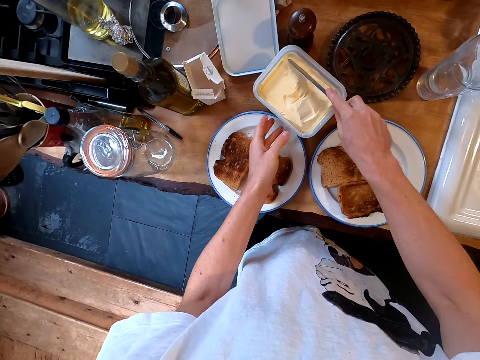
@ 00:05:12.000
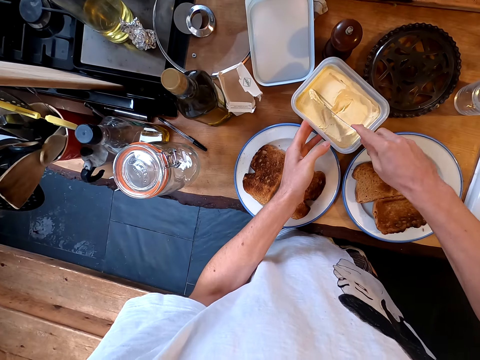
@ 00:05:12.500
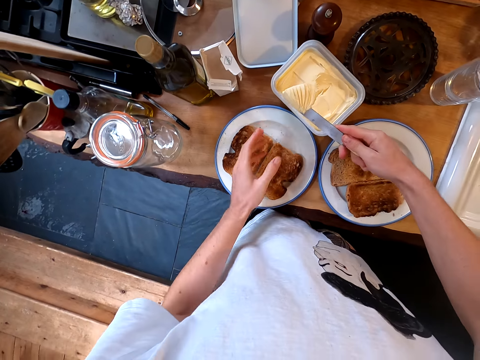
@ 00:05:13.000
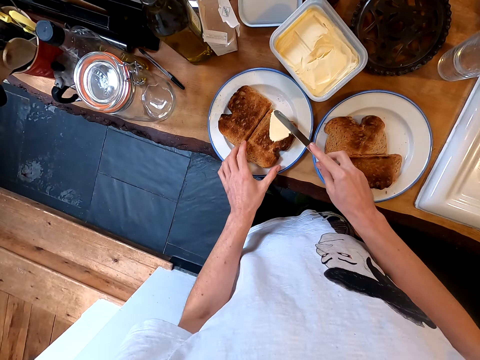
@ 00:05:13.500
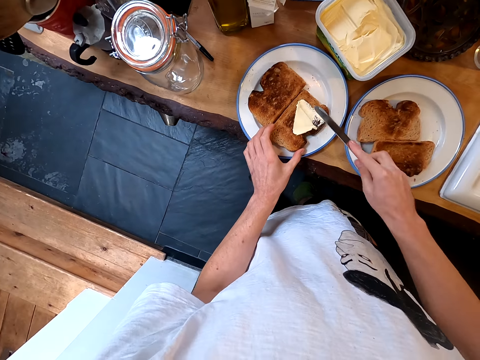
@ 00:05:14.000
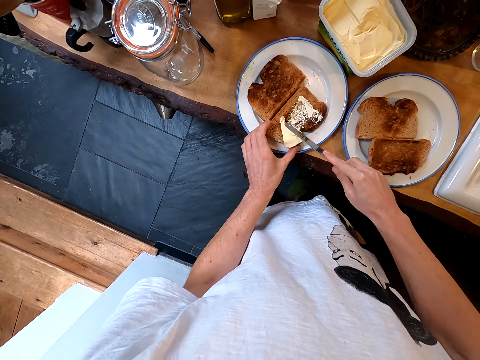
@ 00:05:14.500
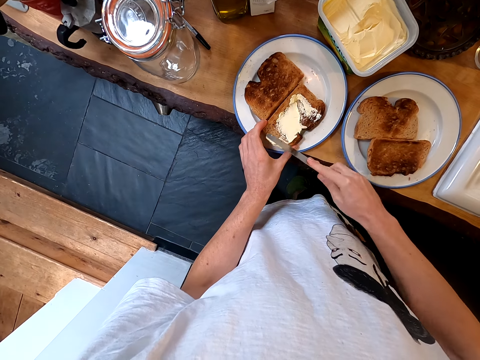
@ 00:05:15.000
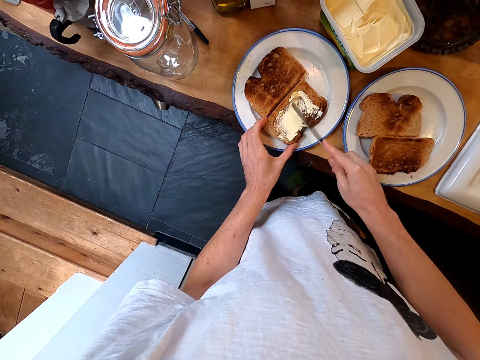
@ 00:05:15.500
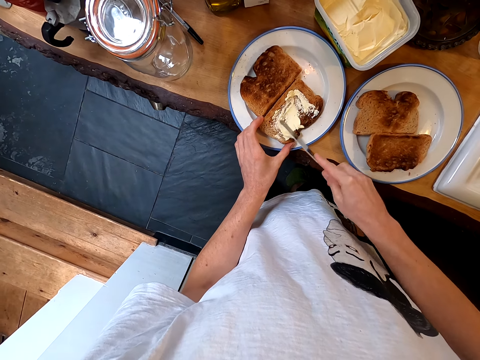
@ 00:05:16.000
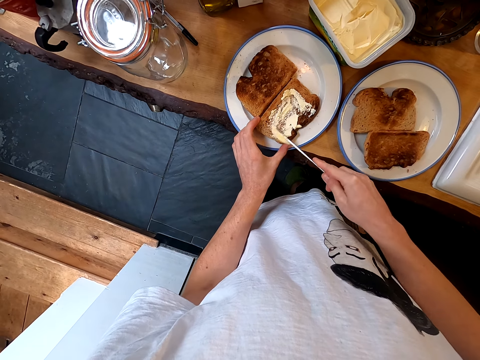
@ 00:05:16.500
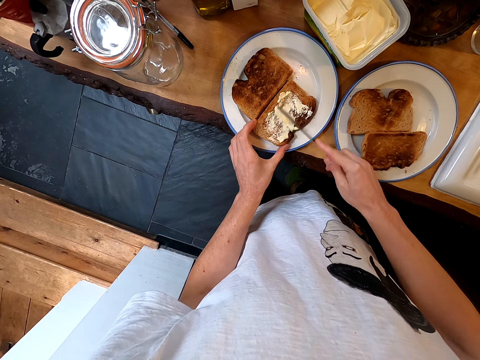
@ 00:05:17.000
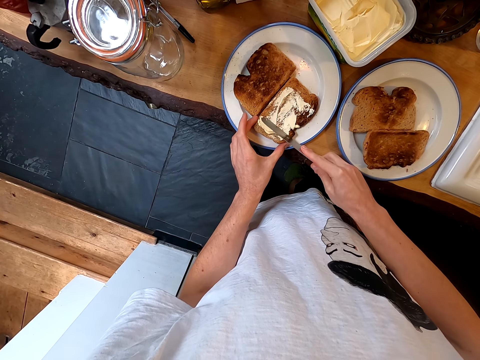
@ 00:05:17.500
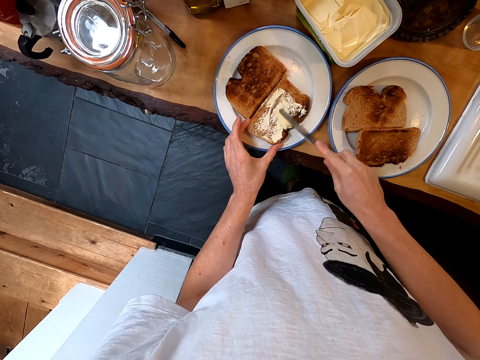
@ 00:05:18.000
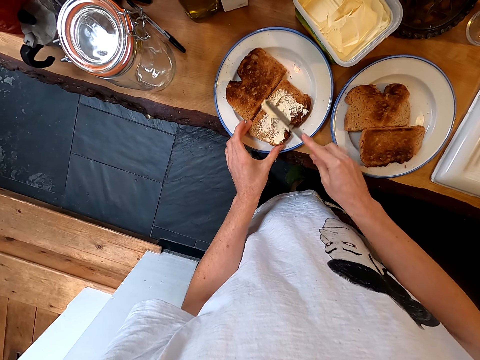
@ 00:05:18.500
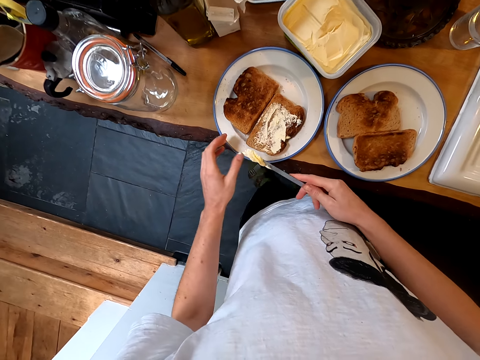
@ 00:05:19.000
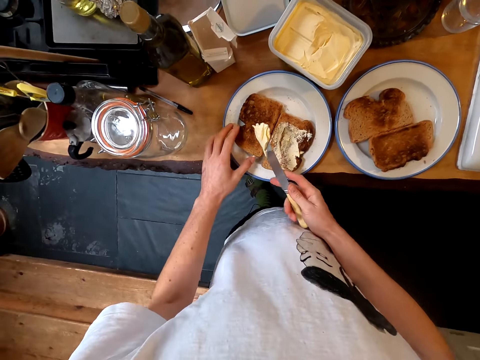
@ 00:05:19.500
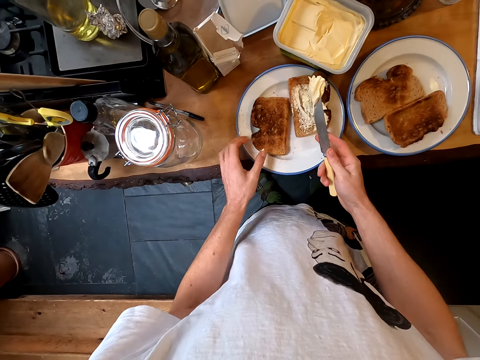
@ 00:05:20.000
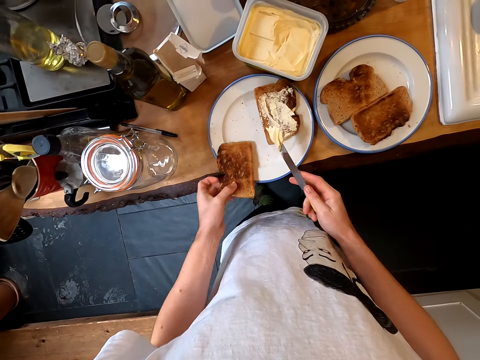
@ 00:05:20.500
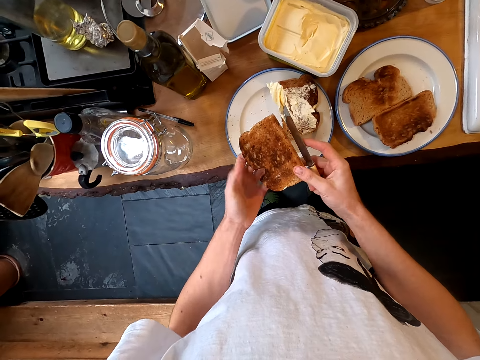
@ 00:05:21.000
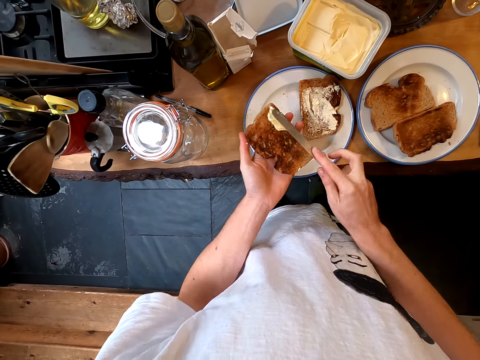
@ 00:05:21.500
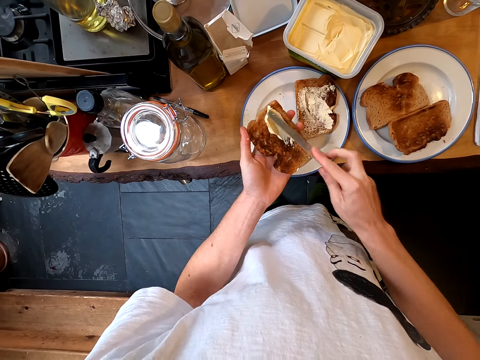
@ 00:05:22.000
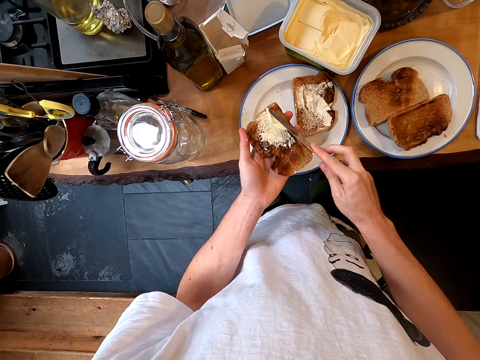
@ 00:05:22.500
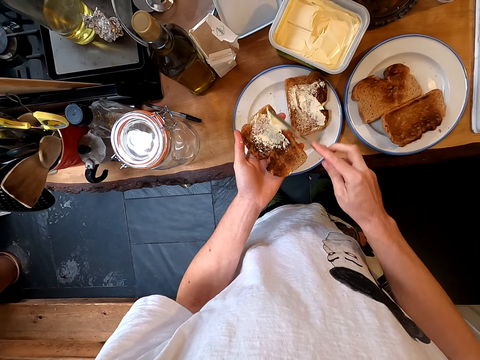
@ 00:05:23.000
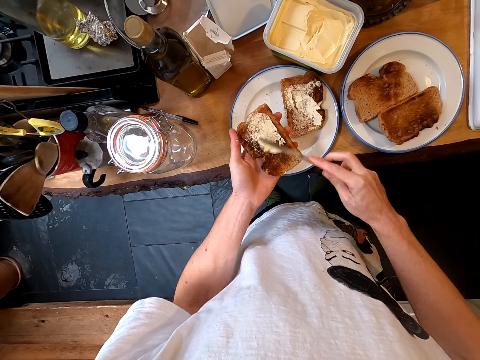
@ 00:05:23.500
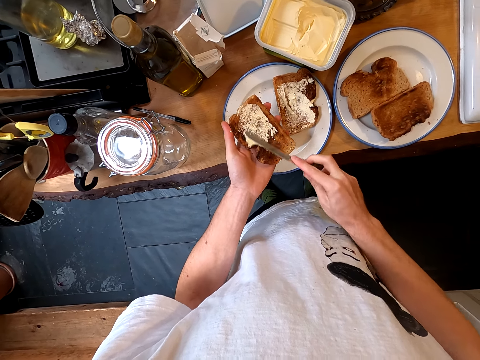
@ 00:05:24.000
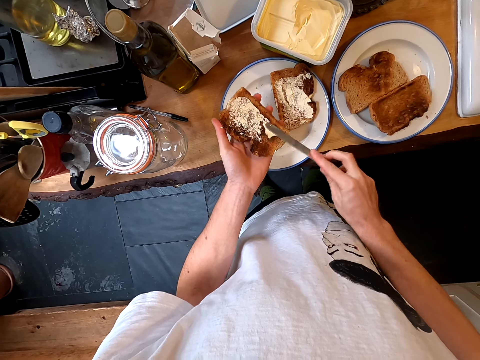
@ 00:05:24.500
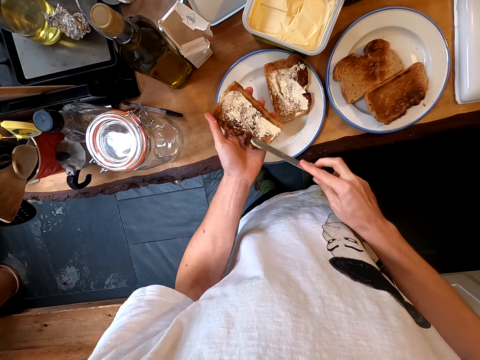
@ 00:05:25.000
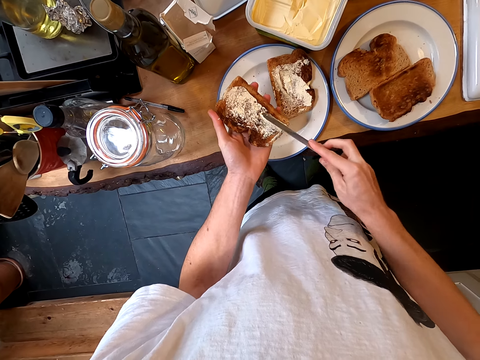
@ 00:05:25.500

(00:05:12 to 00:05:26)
The camera wearer picks margarine with a knife. They apply margarine on the bread with the knife. They pull the knife off the bread, push the bread aside and pick up the bread. They apply margarine on the bread with the knife.

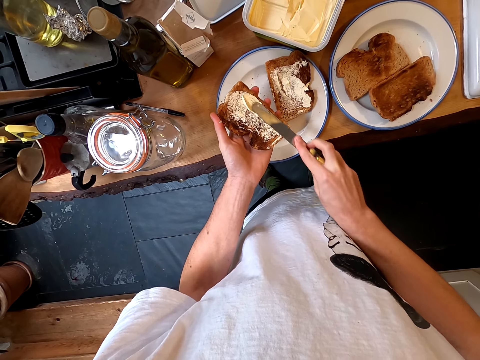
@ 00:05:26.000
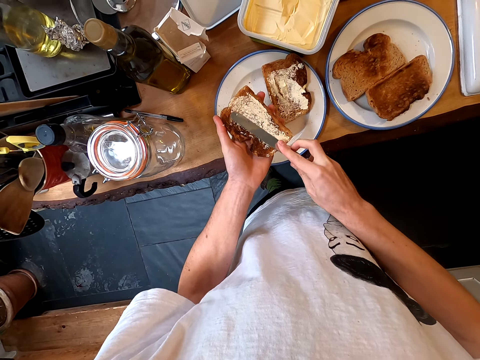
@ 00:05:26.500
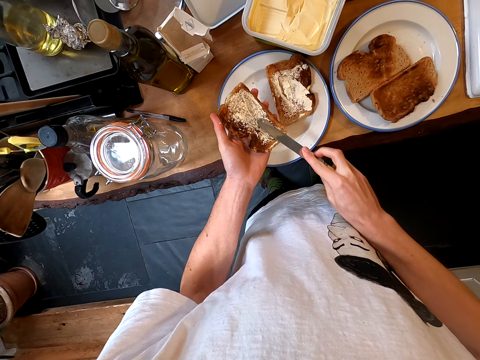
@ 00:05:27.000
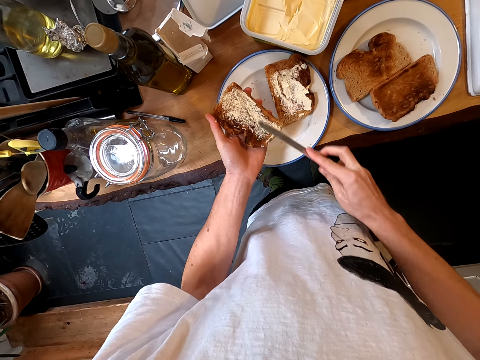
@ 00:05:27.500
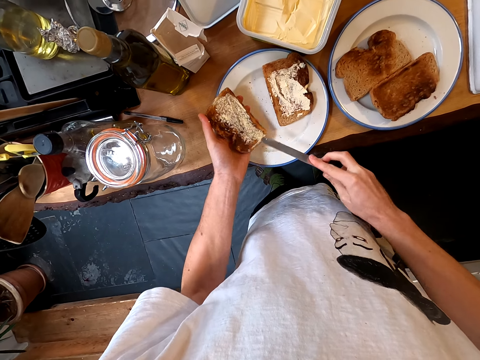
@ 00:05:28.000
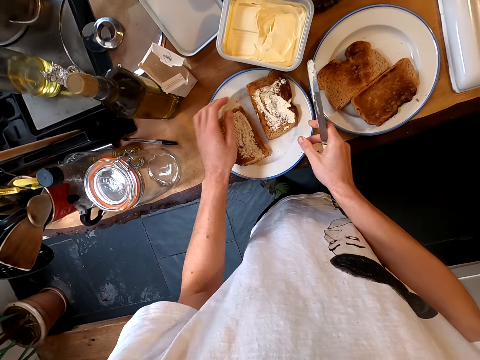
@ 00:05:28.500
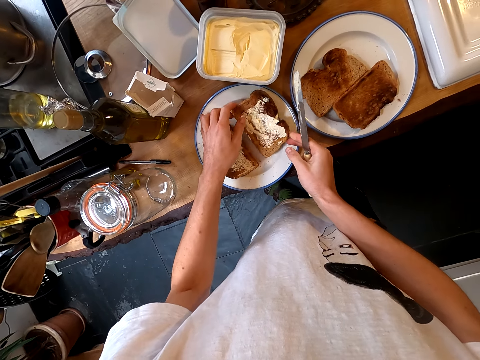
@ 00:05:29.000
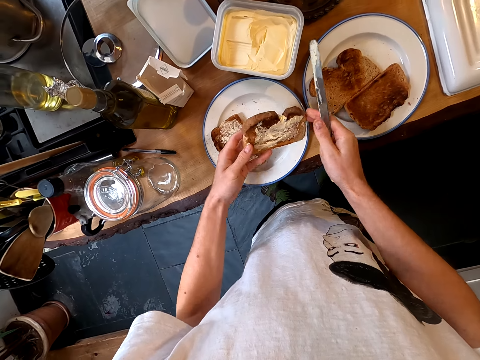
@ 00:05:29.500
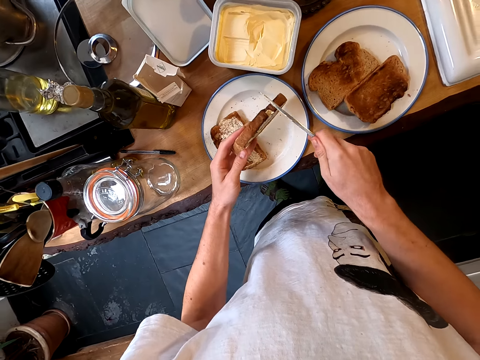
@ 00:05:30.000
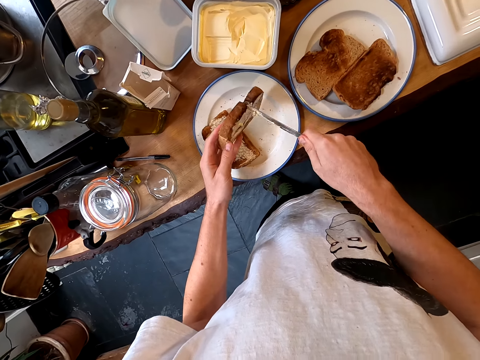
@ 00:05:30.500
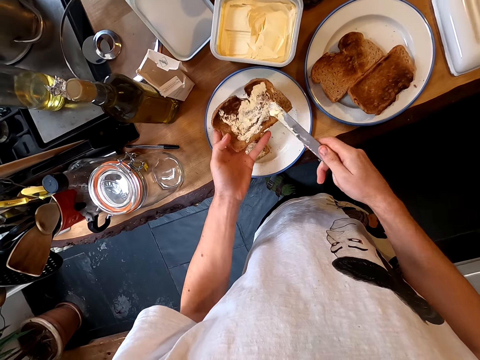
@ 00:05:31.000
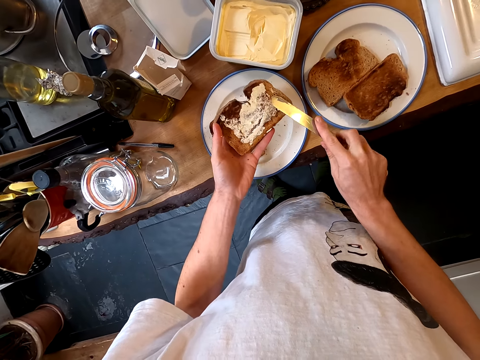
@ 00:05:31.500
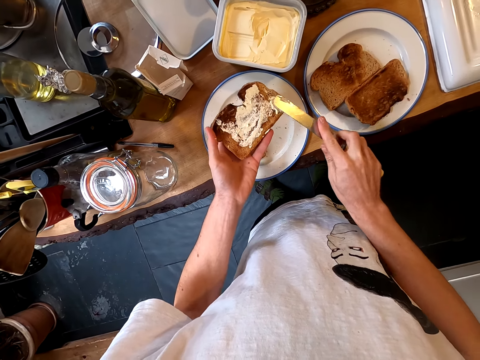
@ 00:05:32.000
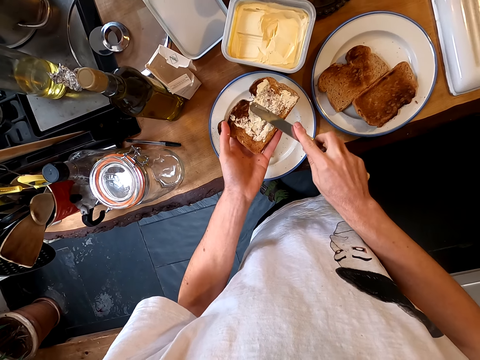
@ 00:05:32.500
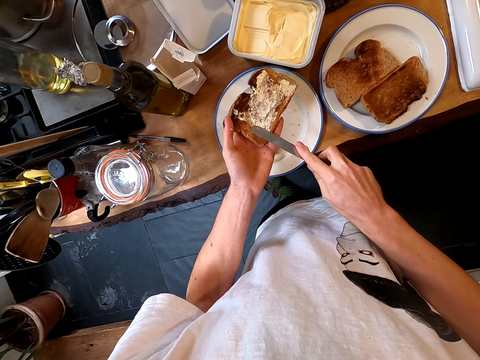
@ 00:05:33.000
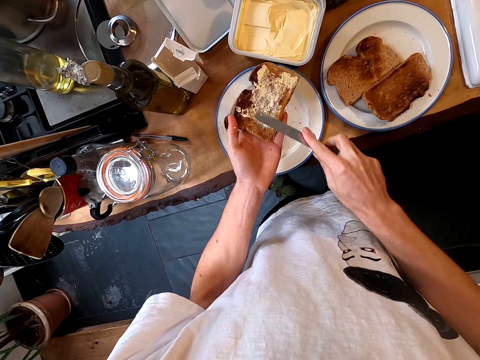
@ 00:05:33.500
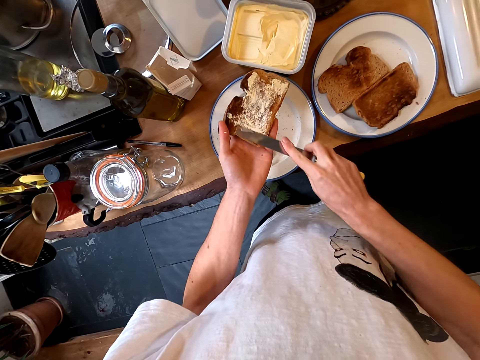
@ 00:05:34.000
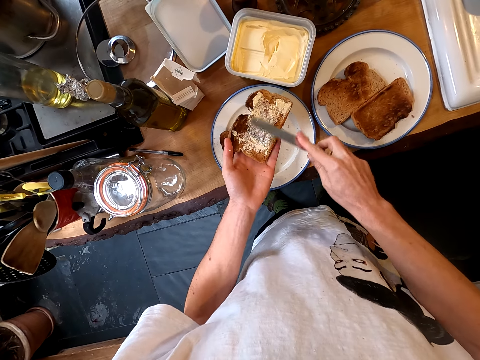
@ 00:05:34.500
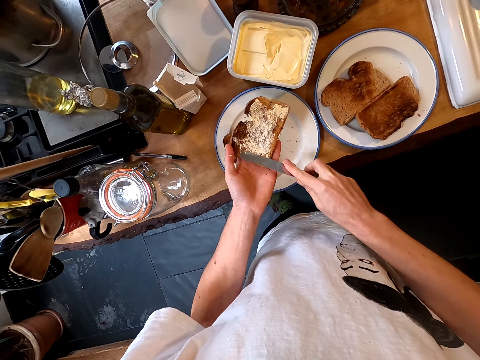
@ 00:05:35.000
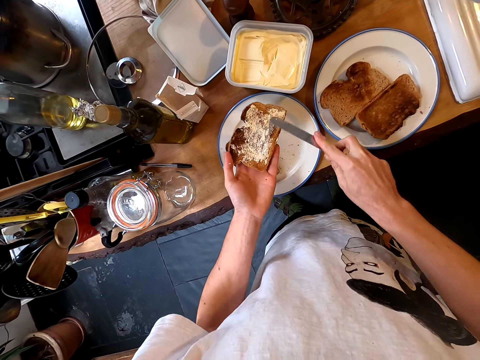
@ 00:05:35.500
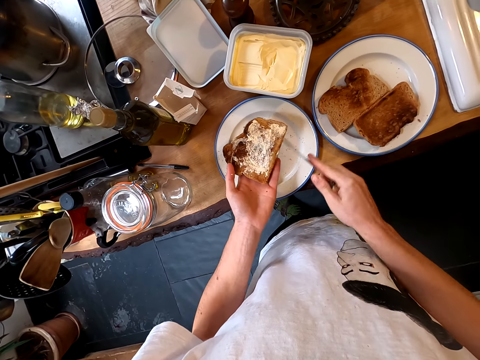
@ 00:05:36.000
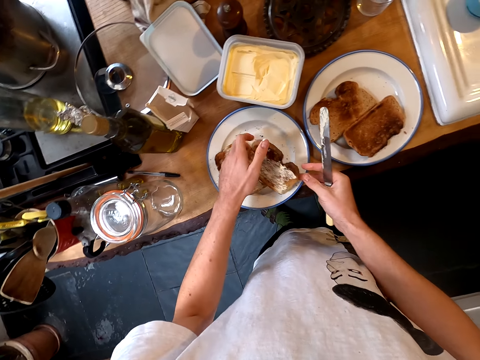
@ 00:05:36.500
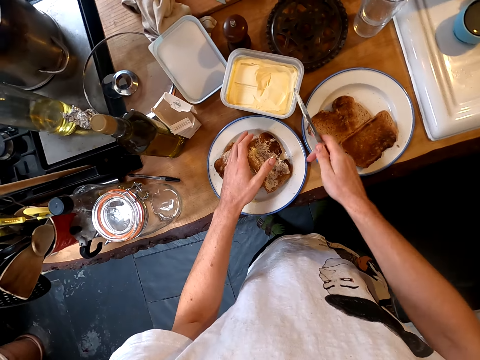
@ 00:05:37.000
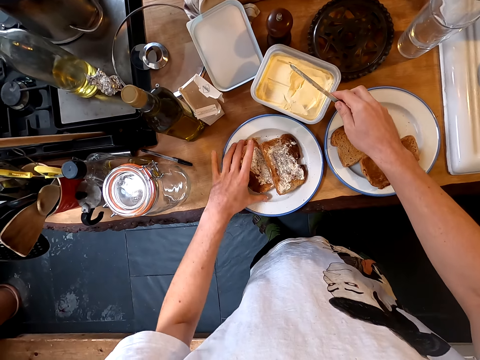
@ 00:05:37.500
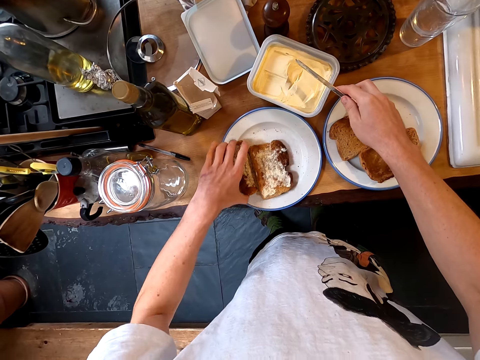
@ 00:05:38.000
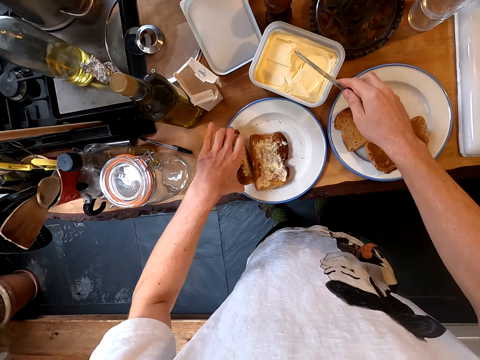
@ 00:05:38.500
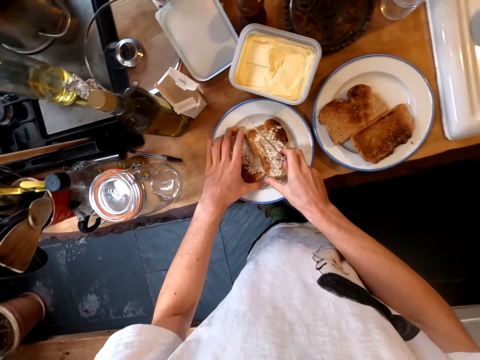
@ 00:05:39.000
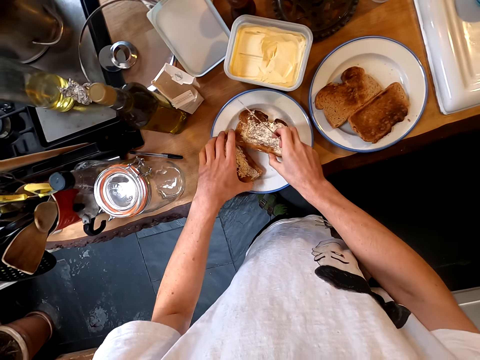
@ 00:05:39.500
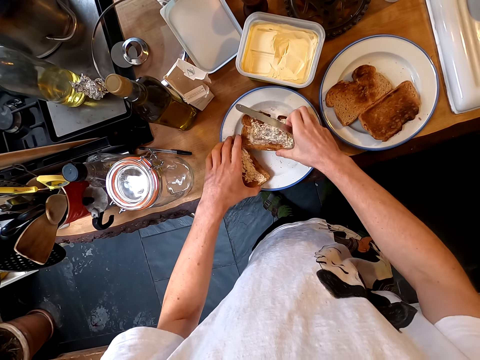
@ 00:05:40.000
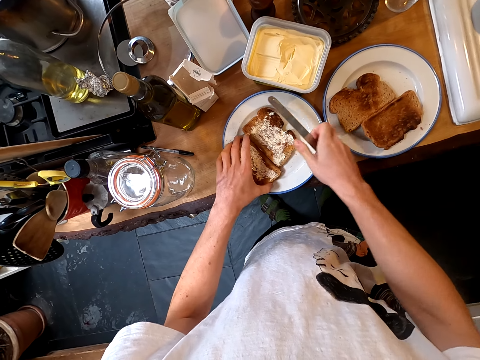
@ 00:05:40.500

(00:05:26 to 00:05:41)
The camera wearer puts the bread on a plate. They pick up the bread. They apply margarine on the bread with a knife. They put the bread on the plate. They pick up the bread and separate the bread slices.
